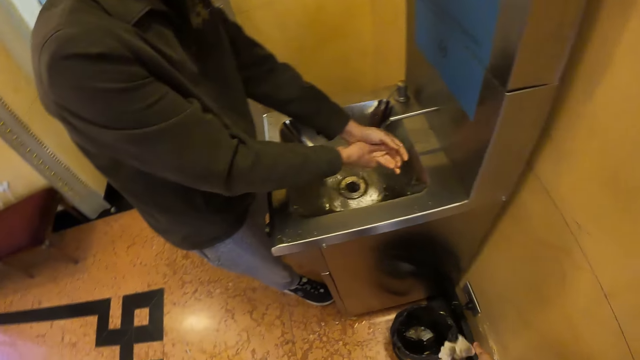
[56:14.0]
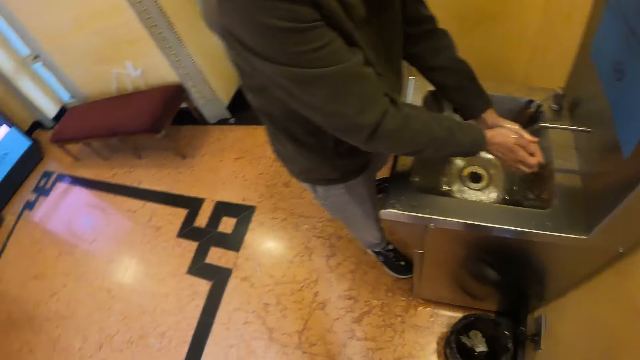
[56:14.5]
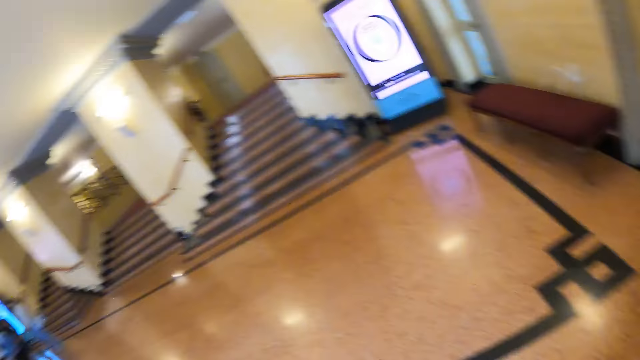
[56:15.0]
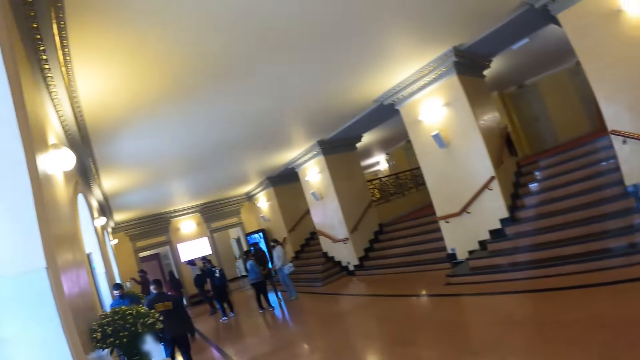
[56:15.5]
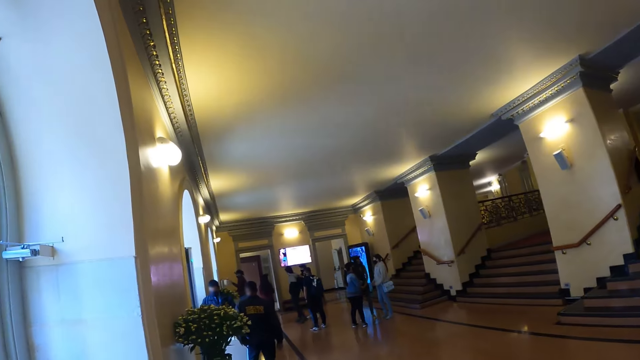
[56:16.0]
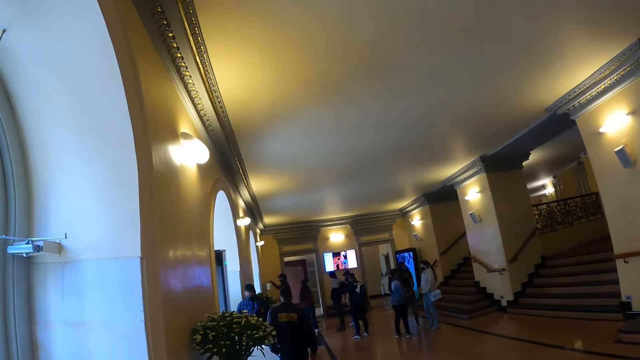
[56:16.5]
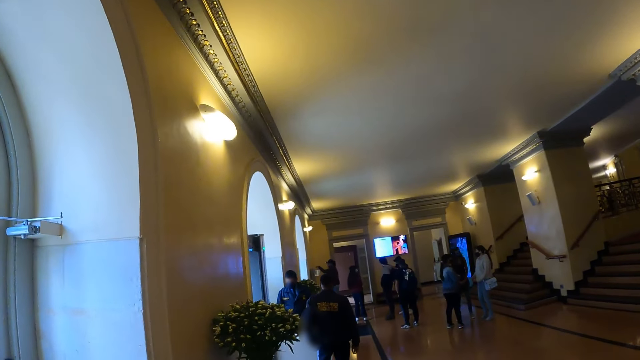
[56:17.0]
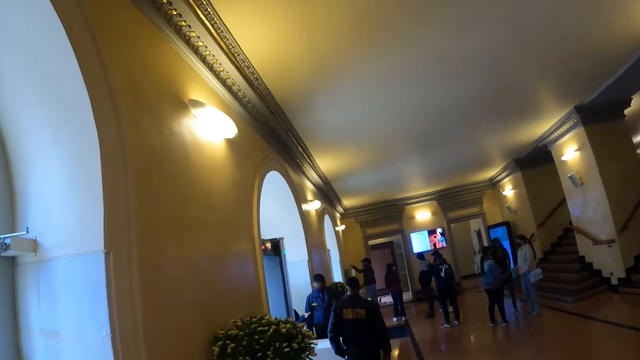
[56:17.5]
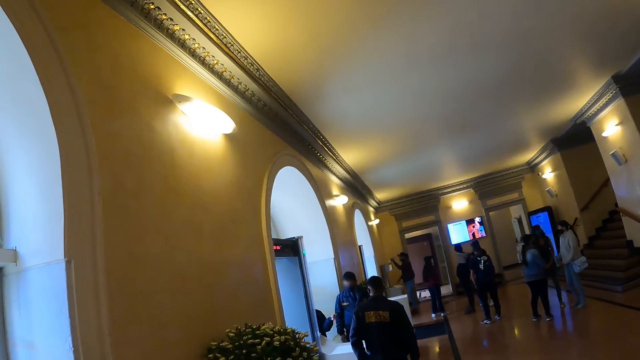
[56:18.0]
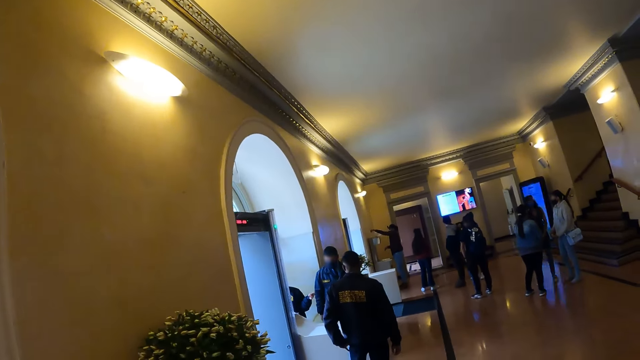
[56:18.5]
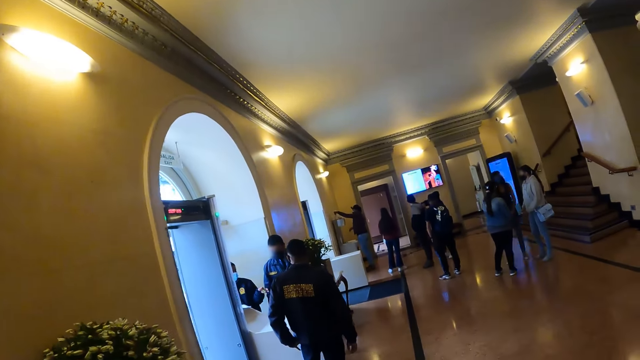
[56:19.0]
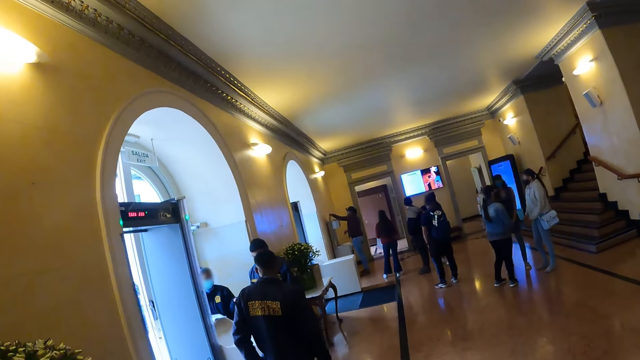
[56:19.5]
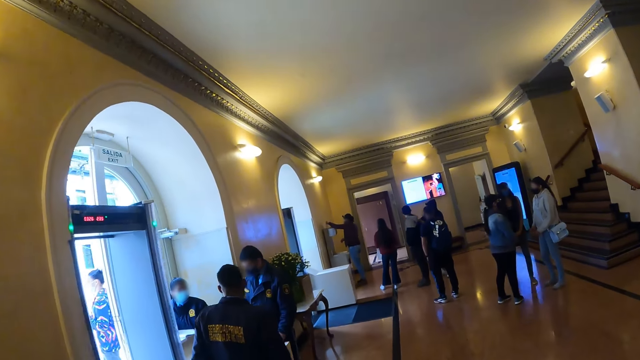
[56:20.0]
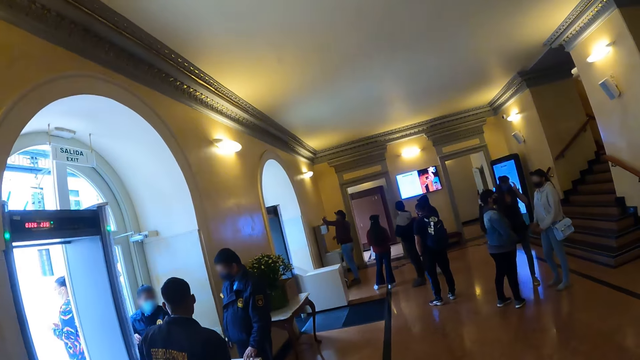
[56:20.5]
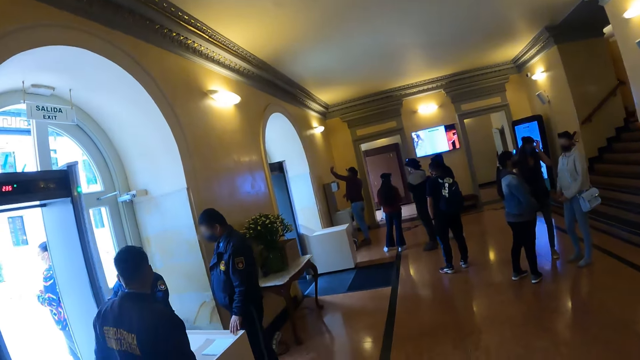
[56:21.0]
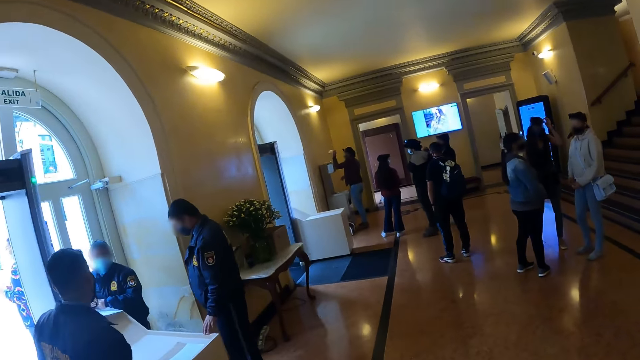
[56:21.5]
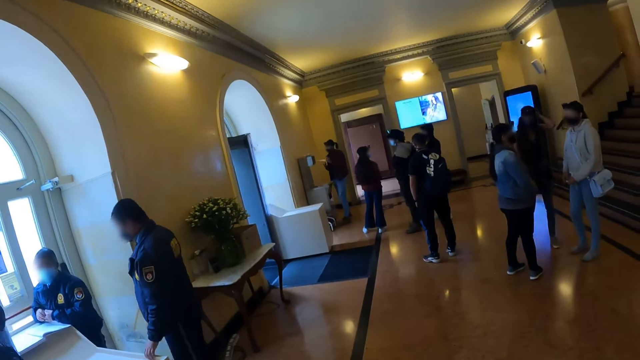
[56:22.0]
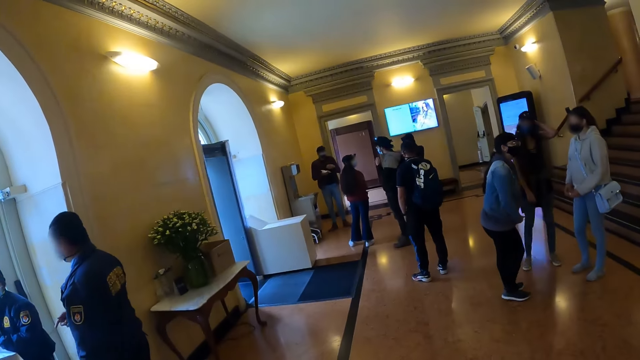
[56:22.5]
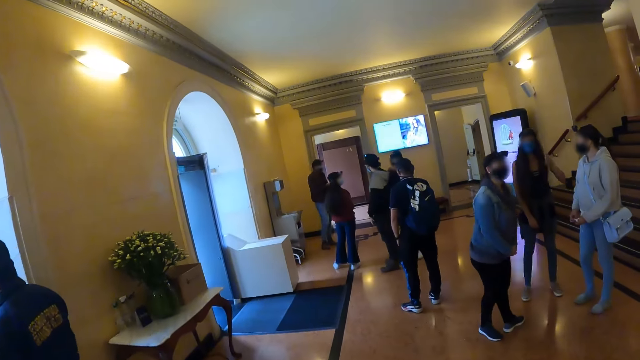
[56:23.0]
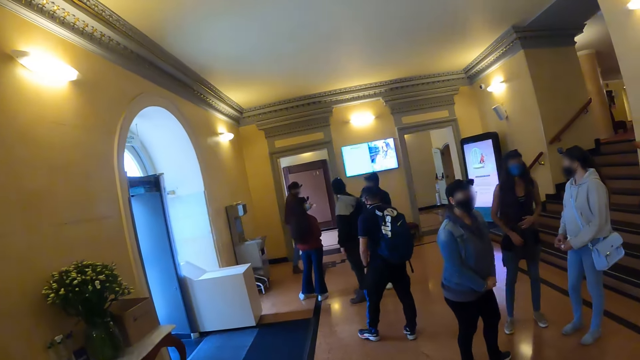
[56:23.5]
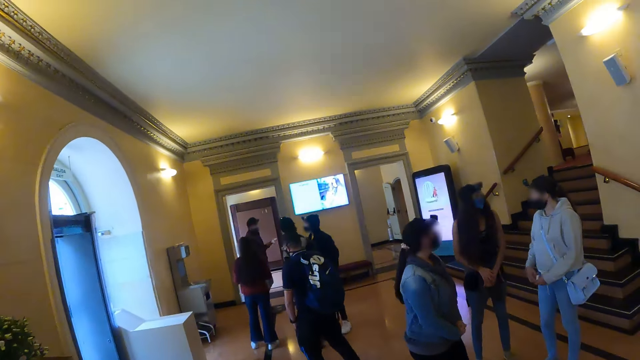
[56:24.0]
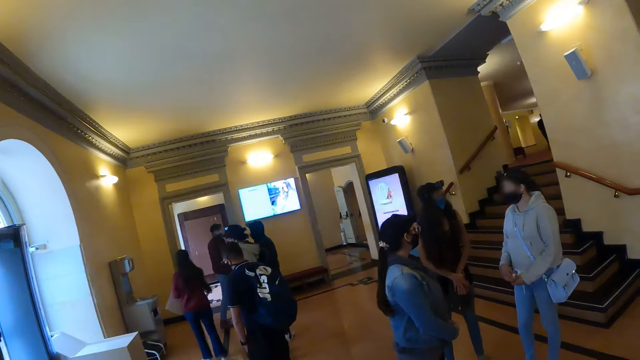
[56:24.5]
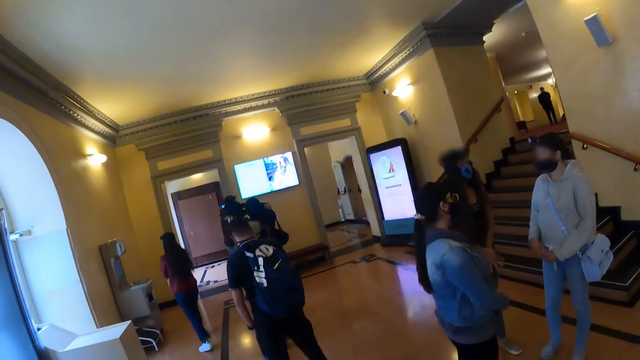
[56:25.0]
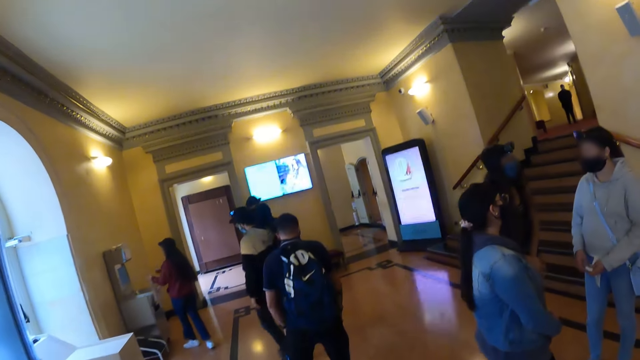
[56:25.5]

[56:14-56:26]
The camera wearer throws the paper towel into the bin. They walk across the museum.

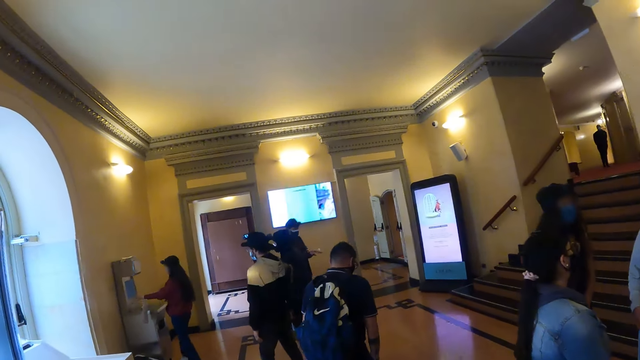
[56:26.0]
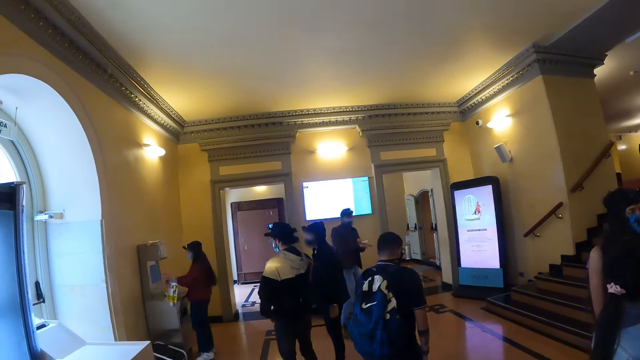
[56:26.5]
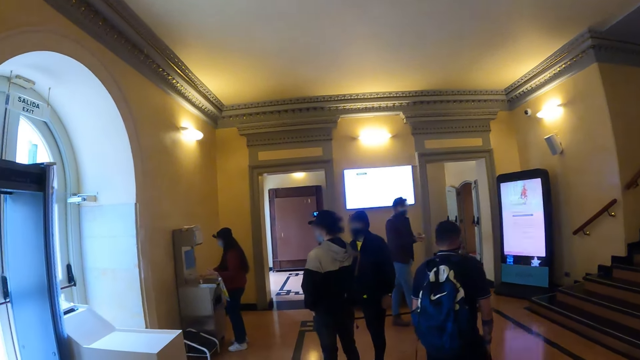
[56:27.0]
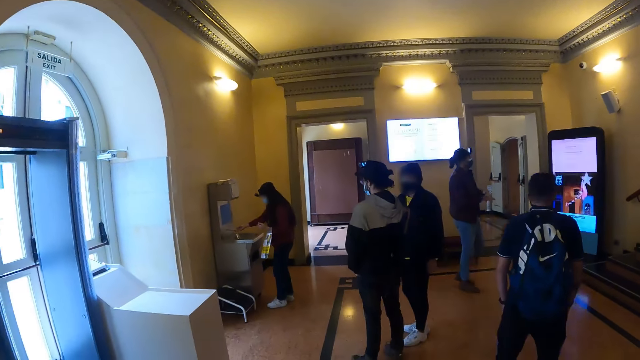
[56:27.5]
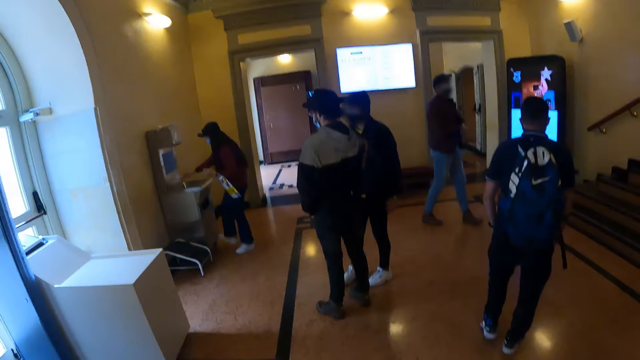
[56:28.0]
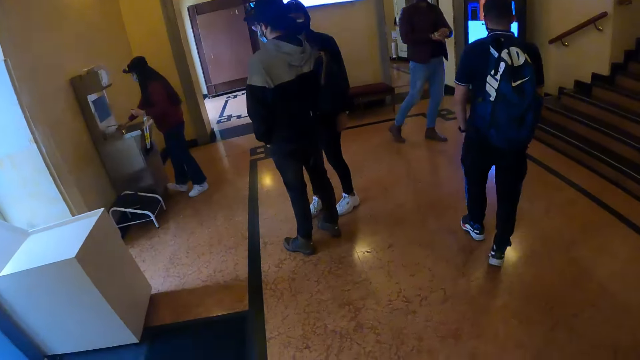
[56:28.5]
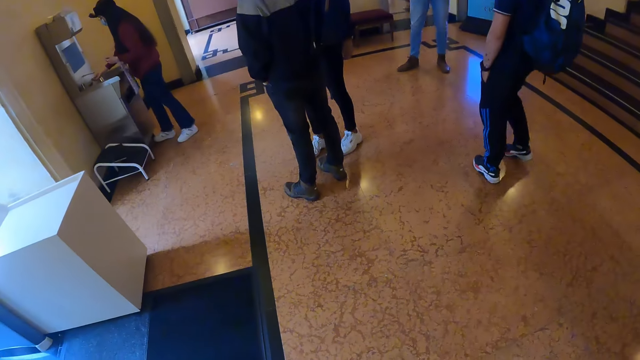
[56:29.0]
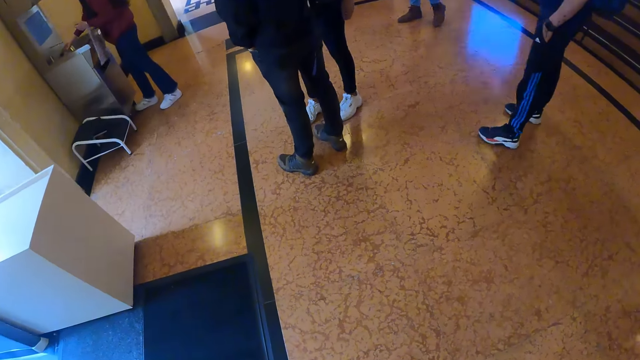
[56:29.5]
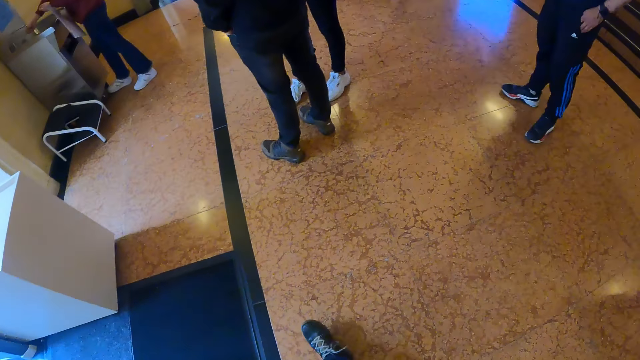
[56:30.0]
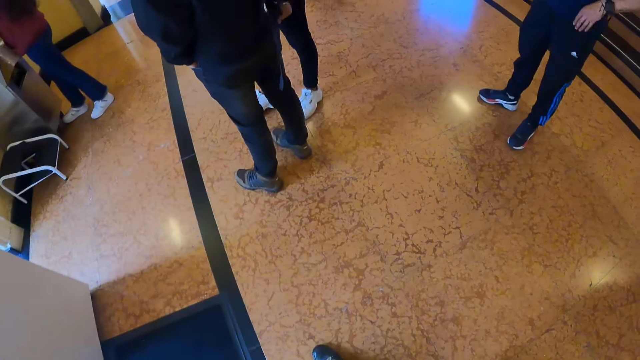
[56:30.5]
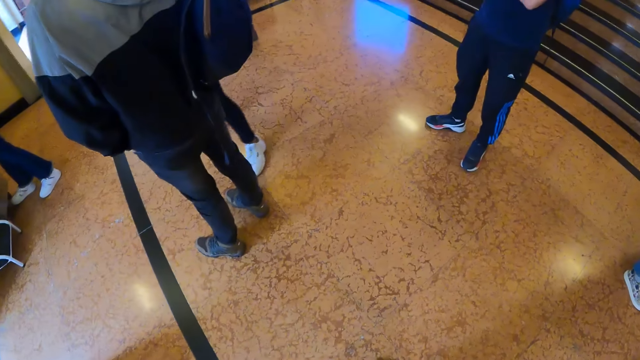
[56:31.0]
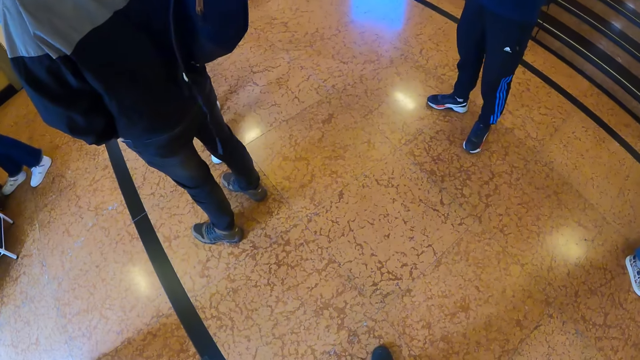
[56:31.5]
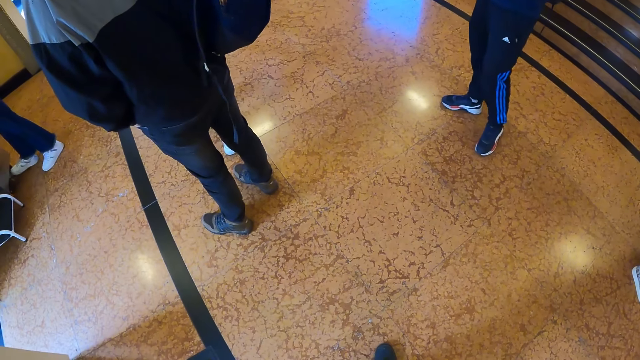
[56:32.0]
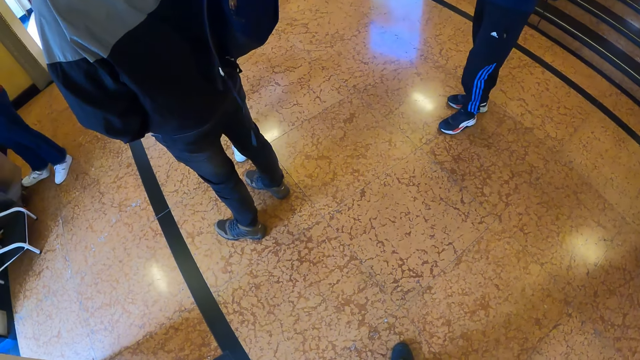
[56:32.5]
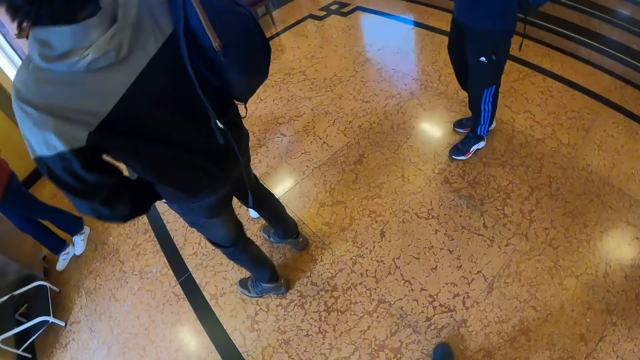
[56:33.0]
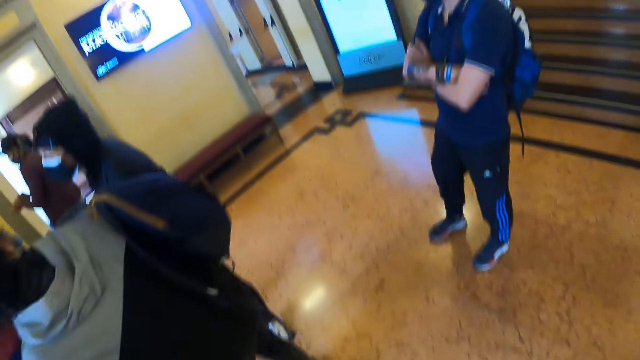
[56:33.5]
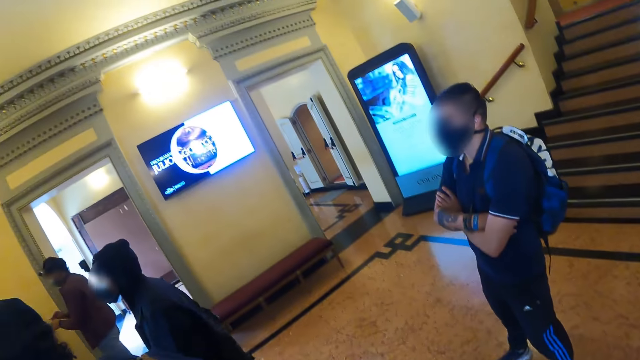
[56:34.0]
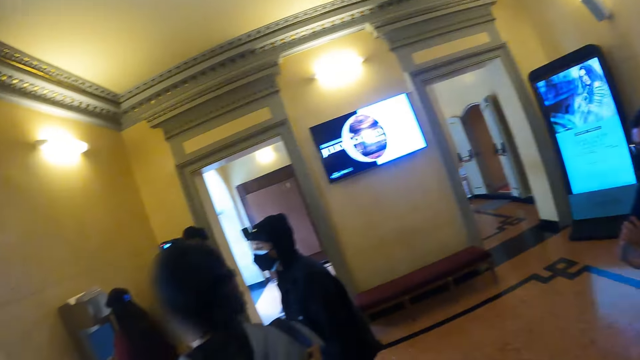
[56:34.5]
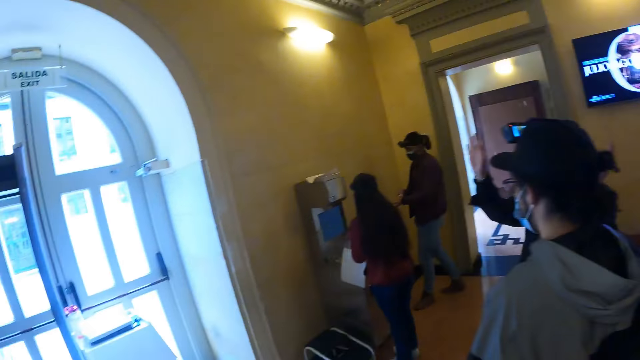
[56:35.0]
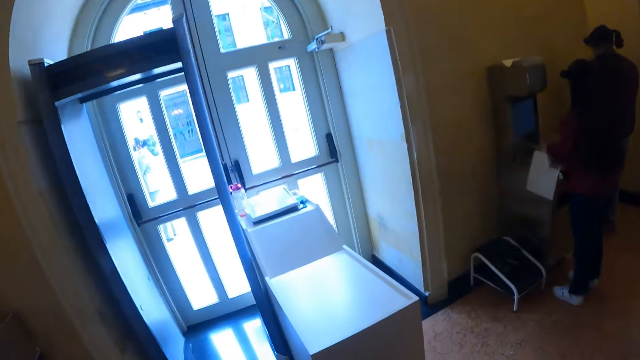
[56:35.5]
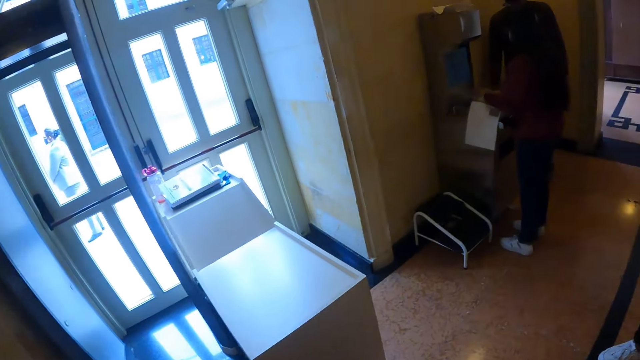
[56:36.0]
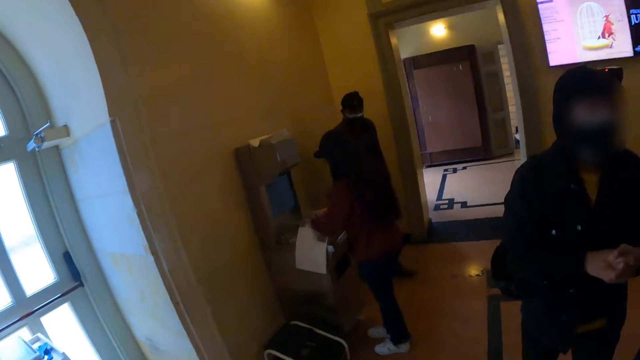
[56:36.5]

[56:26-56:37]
The camera wearer looks around the museum. They look at the floor.
